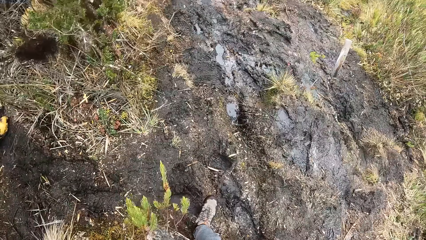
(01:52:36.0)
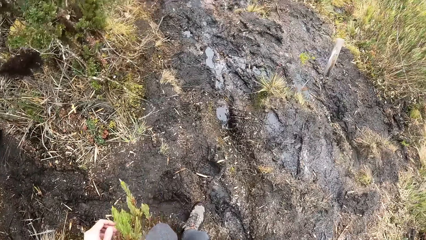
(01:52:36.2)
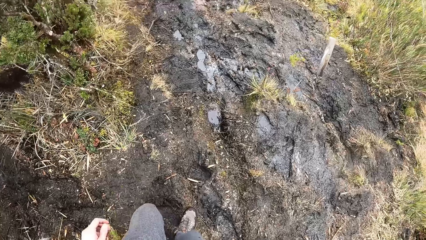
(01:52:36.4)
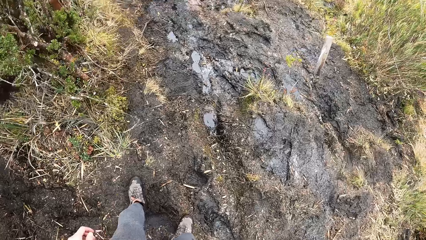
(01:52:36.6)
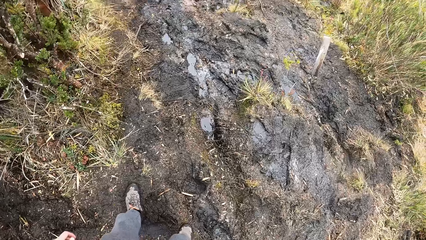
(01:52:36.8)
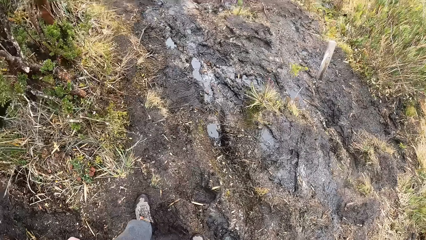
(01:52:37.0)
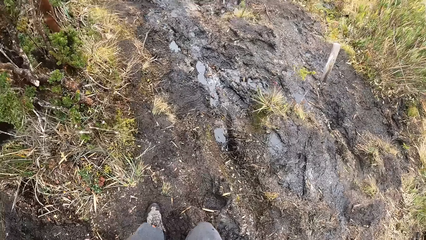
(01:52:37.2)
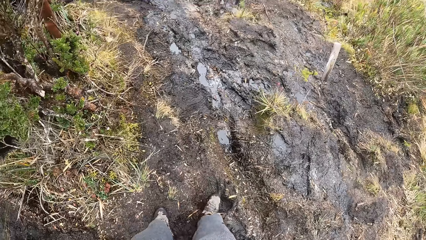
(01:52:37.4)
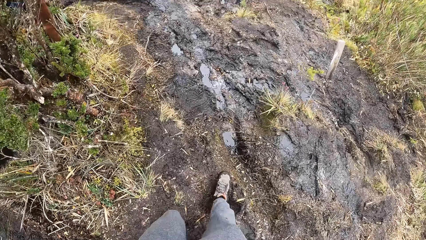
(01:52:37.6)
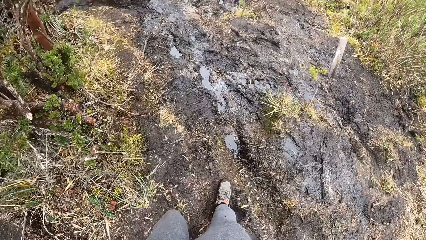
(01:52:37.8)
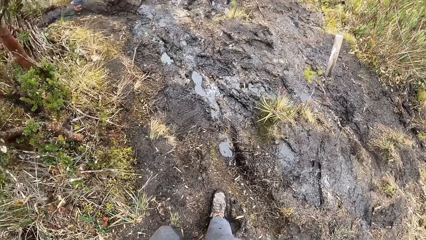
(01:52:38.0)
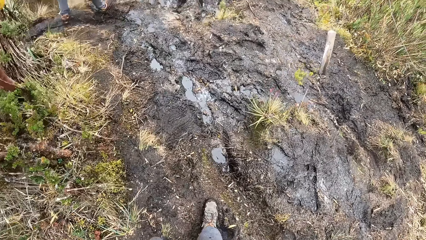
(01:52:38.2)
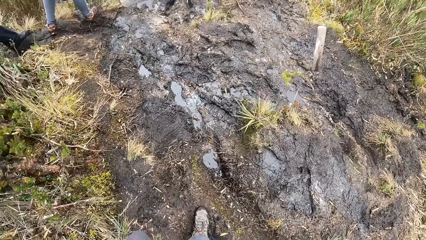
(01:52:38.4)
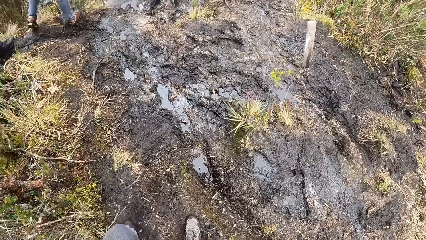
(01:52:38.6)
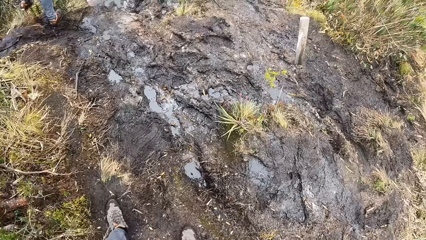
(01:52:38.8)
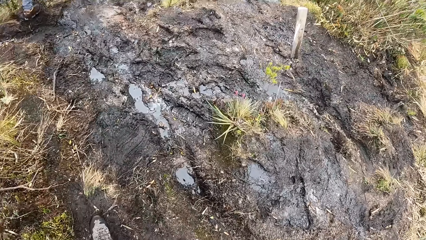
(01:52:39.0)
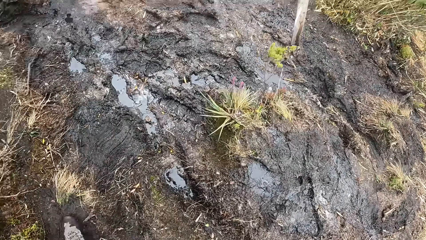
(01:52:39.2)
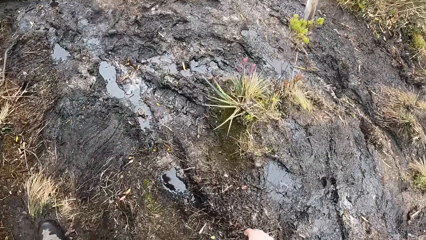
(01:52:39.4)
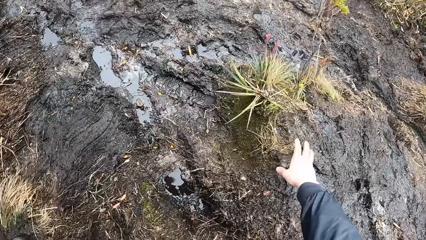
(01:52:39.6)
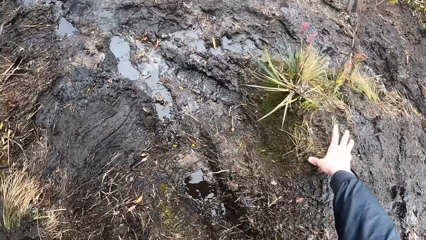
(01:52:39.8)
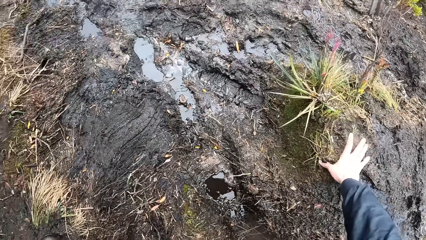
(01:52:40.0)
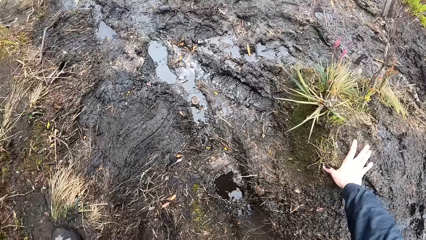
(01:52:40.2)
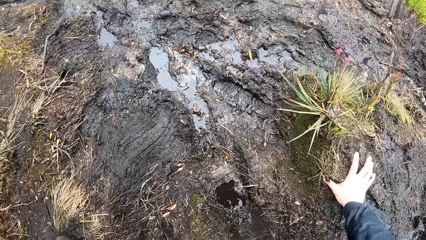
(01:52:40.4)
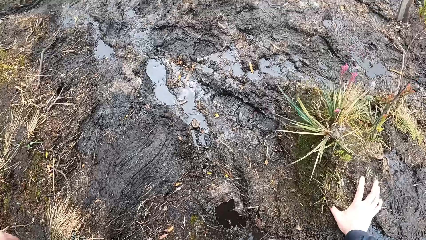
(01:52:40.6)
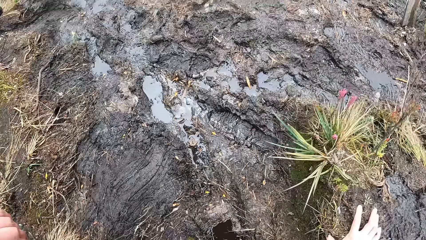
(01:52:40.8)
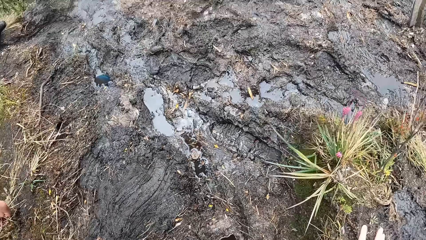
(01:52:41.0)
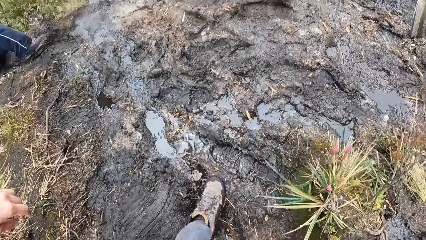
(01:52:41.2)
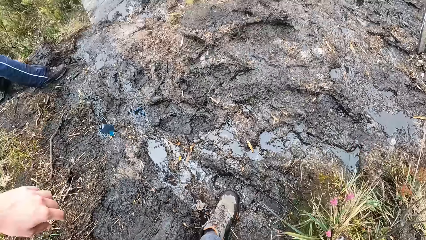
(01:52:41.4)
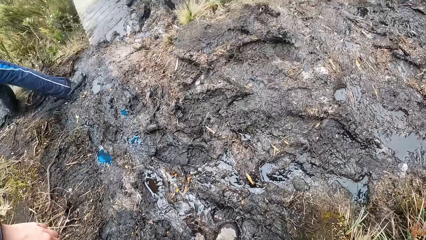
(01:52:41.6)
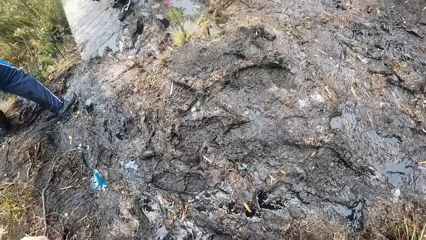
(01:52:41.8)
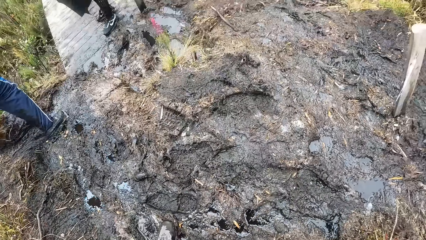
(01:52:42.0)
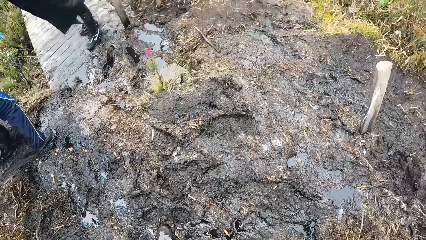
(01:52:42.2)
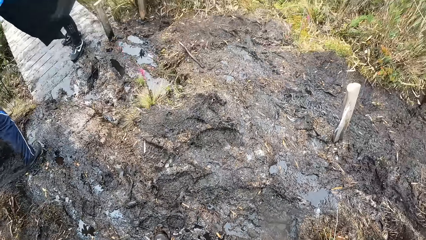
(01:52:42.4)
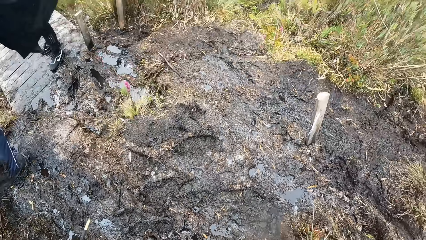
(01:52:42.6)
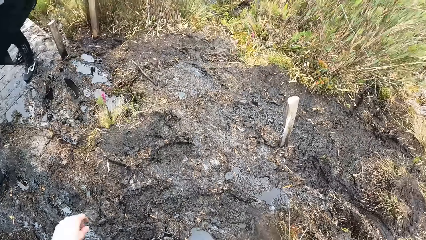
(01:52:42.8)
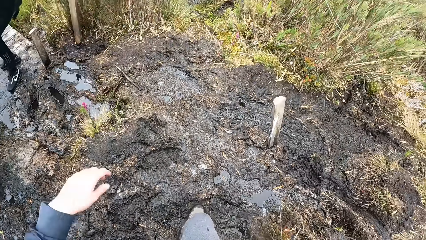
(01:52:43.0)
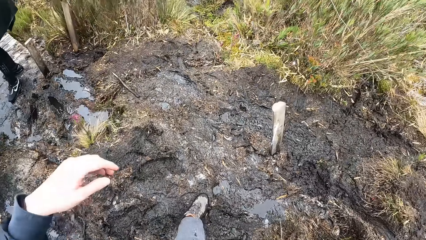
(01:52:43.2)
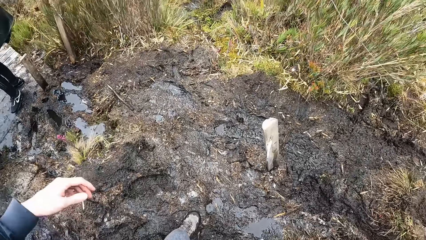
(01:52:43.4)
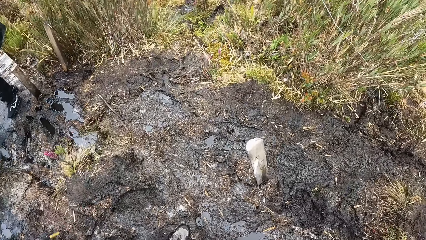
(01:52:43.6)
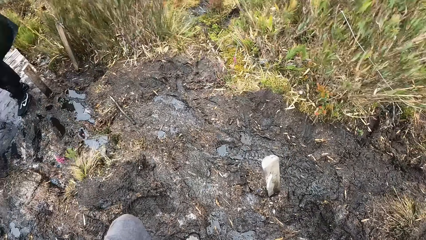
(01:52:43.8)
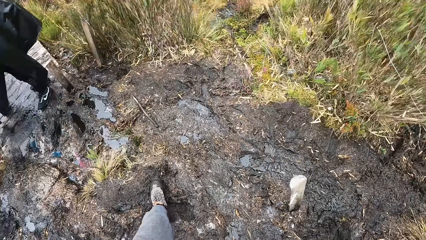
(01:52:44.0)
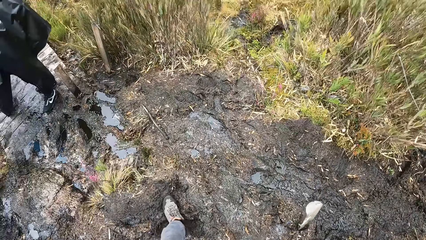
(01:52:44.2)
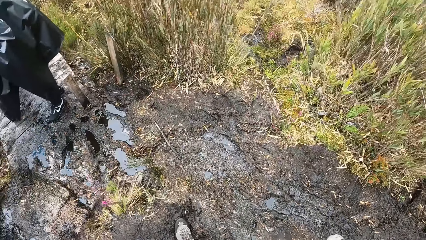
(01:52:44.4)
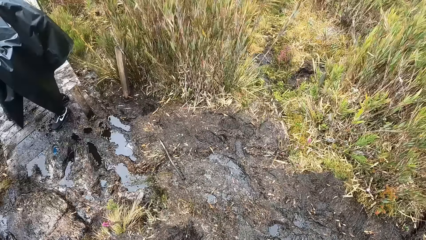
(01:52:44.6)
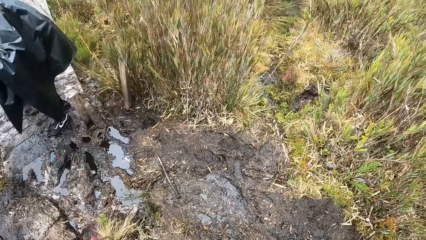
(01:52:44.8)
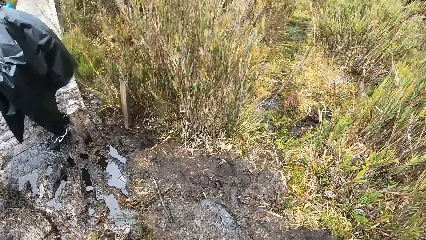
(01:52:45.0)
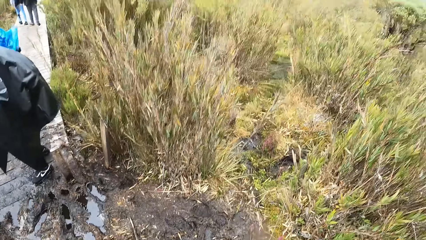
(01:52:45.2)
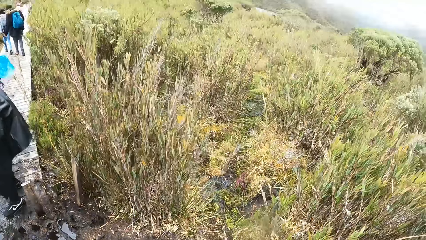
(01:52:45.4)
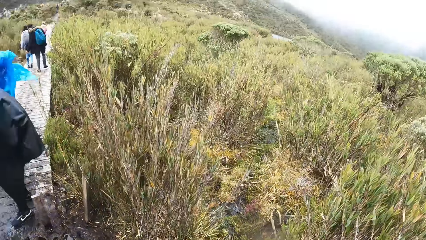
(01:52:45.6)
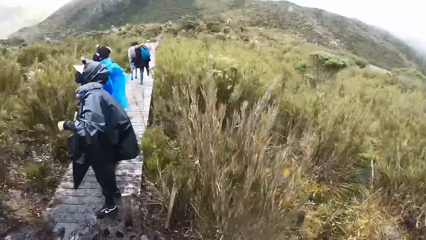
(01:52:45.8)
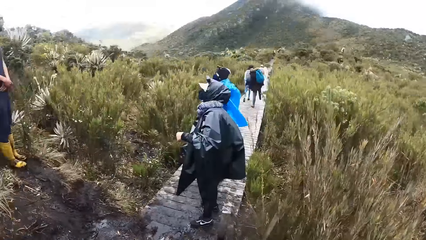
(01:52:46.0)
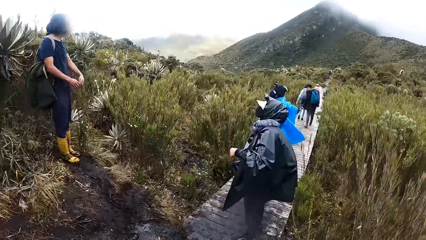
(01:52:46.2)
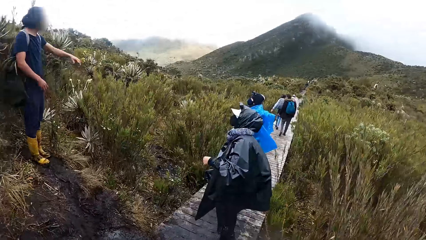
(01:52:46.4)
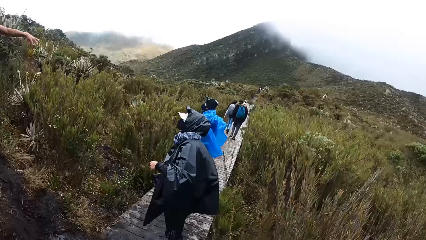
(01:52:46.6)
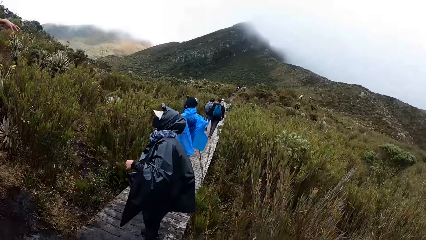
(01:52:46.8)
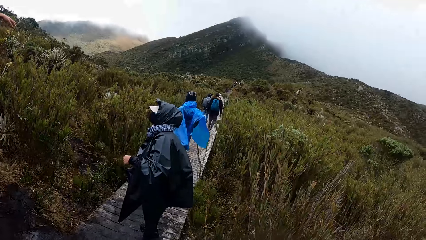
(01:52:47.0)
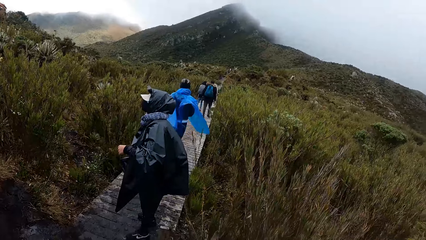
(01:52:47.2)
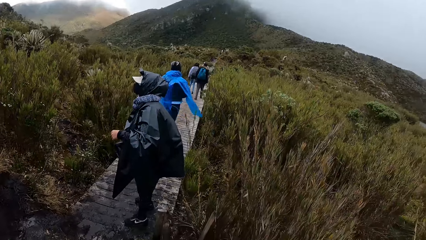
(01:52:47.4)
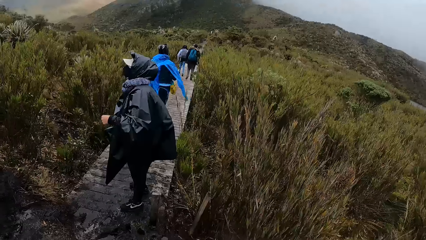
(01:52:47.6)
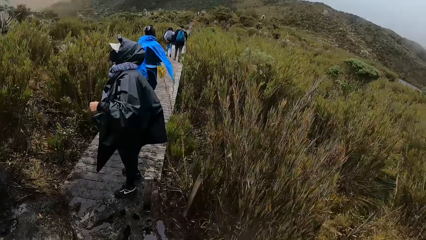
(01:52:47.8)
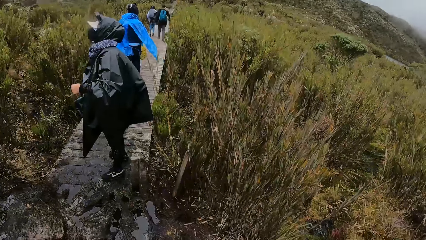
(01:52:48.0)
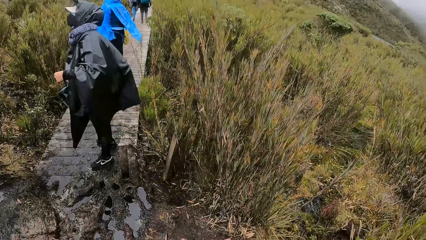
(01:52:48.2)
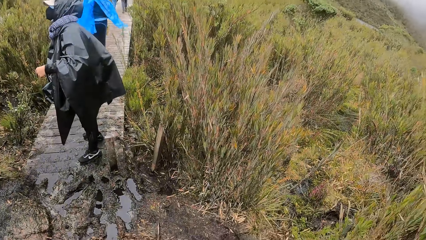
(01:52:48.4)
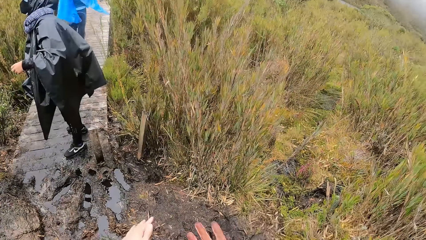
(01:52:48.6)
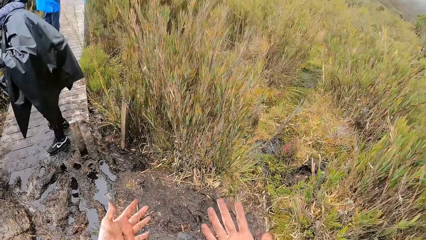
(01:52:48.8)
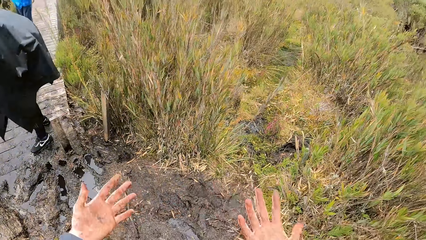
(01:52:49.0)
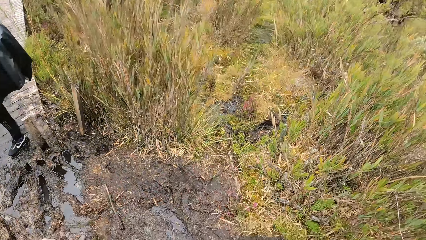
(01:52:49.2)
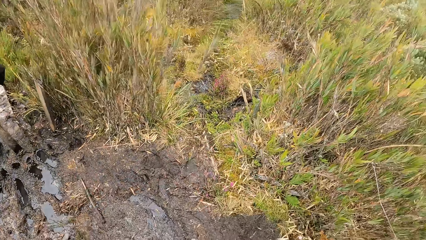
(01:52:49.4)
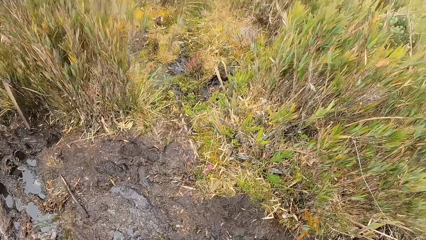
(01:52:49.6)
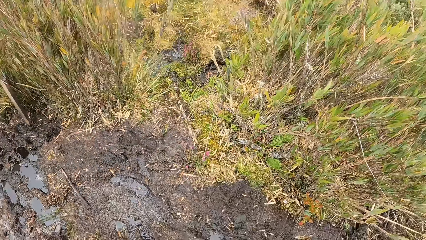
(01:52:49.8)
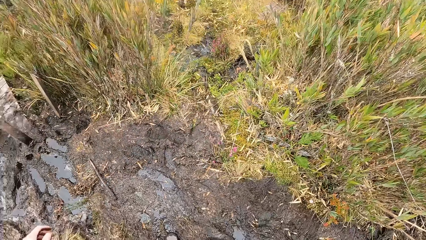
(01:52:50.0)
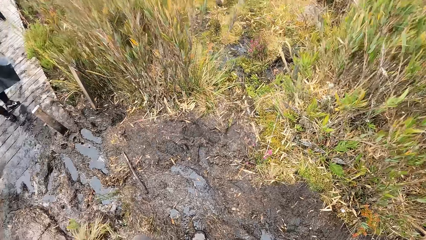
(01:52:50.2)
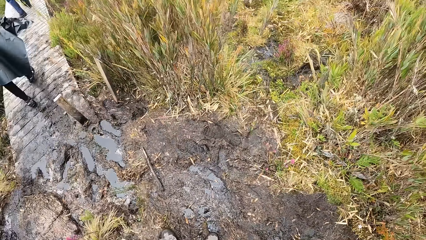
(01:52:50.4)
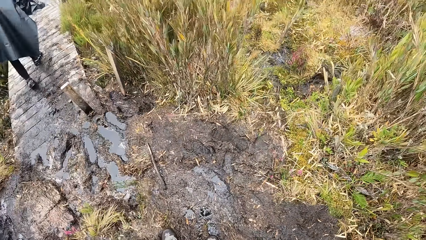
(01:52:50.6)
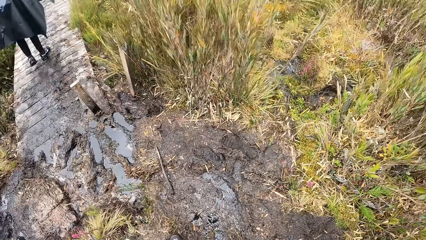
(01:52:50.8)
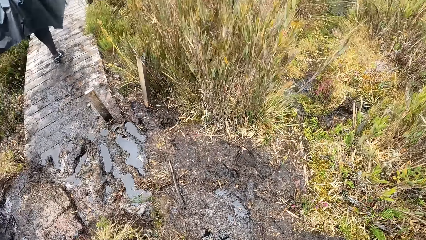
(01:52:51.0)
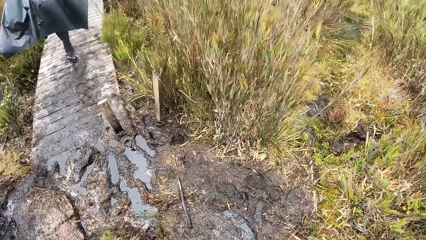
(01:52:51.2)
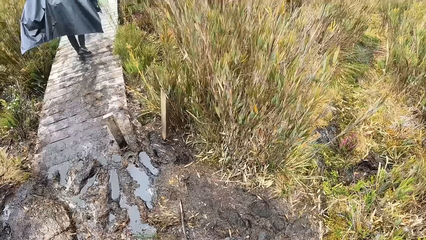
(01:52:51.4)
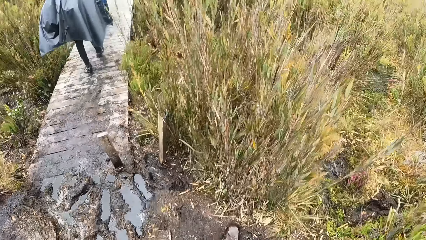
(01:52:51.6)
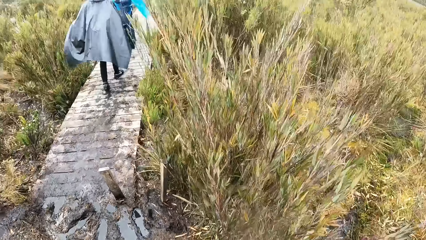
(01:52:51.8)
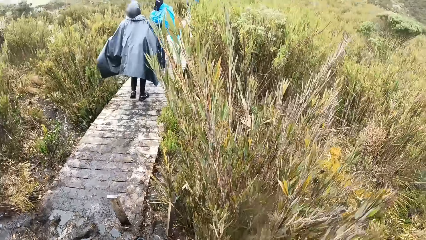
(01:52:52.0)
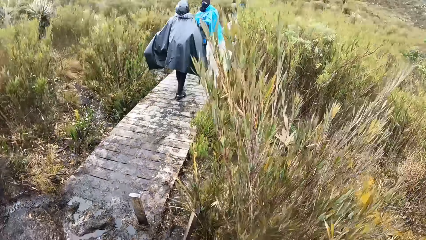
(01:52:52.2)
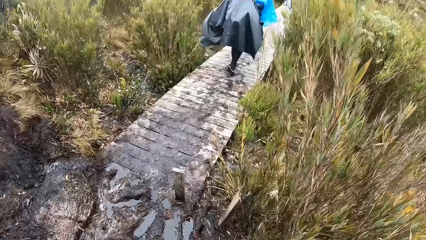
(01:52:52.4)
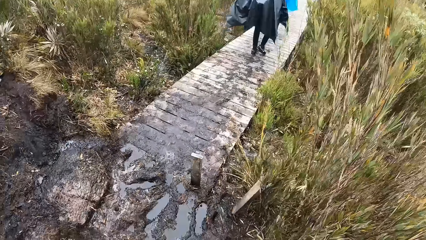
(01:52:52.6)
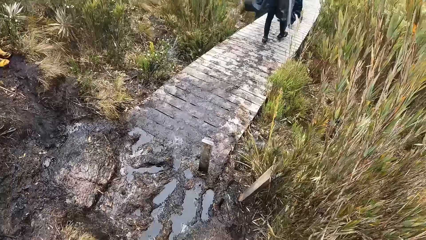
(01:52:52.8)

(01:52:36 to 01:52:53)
The camera wearer touches the mud on the ground with his right hand. He looks around the mountain. He looks at his hands.
